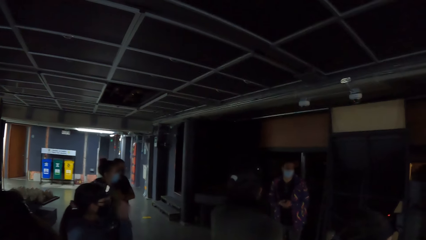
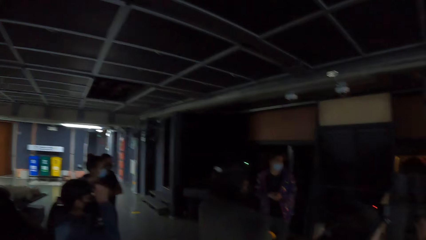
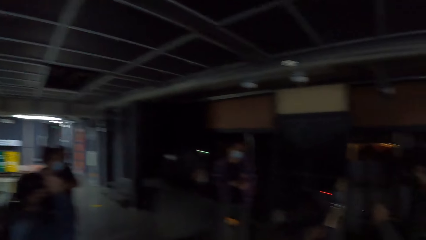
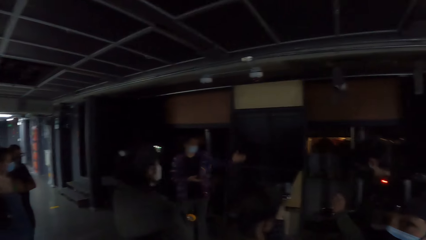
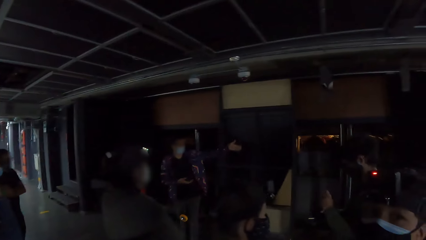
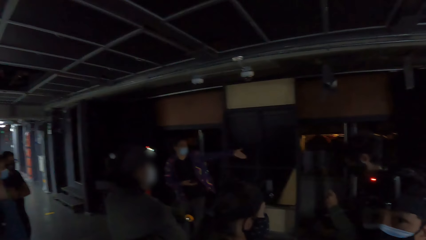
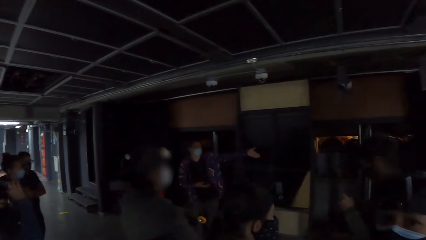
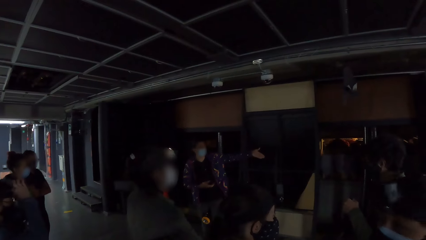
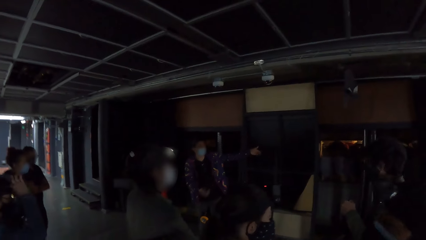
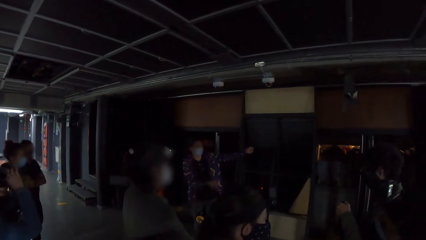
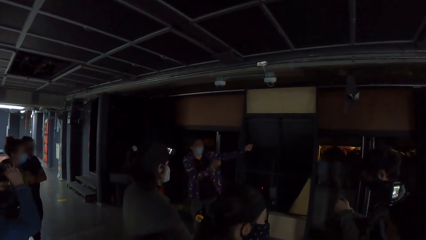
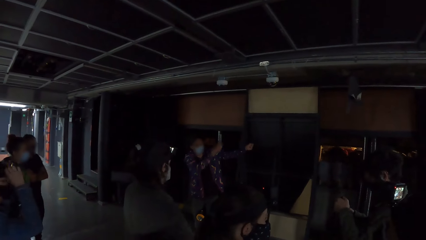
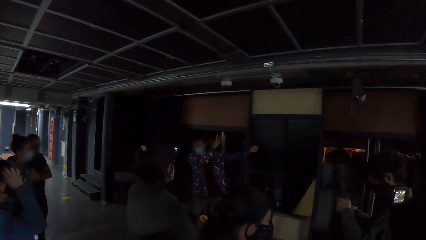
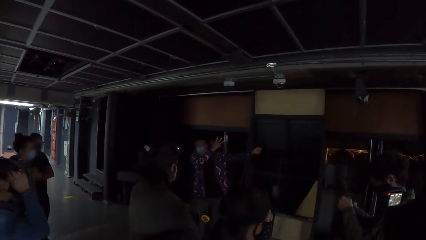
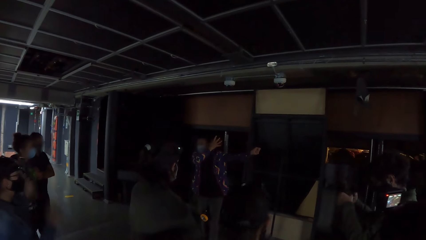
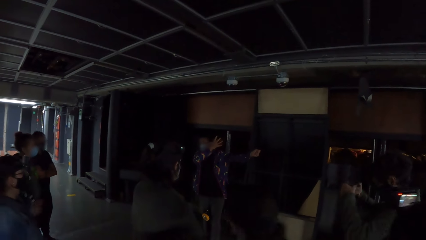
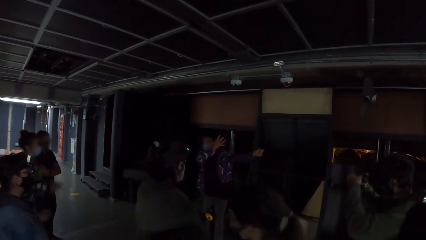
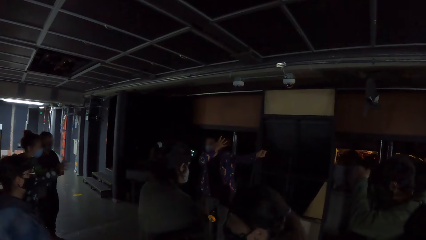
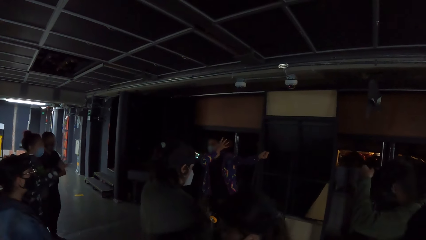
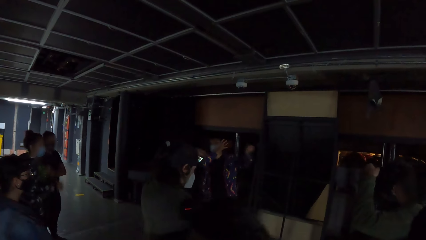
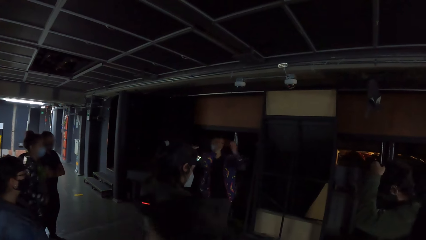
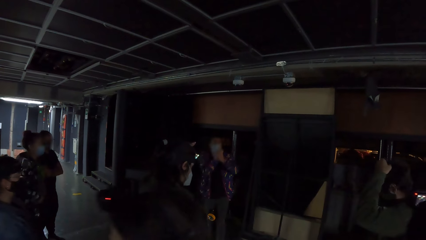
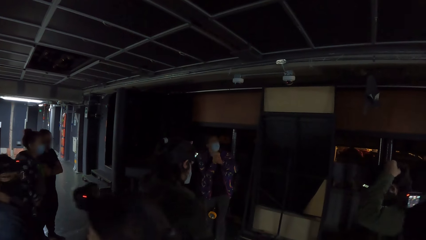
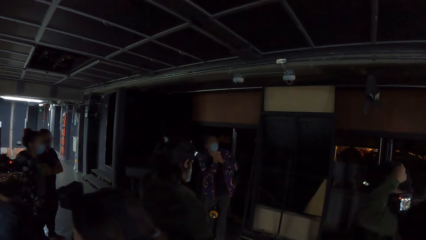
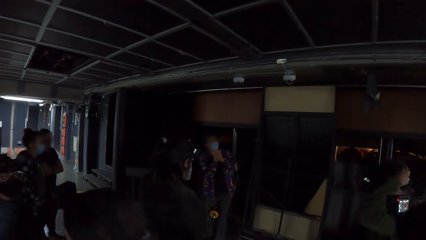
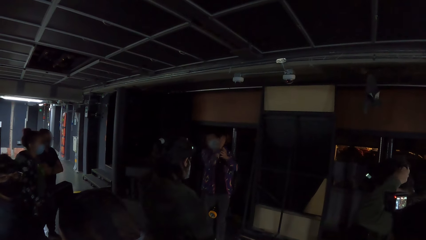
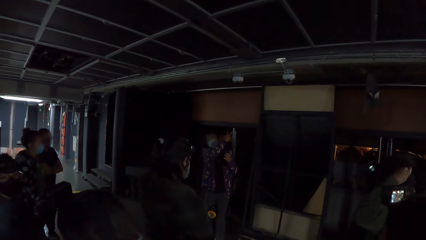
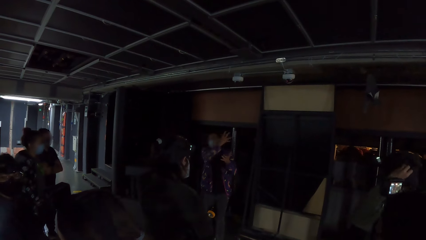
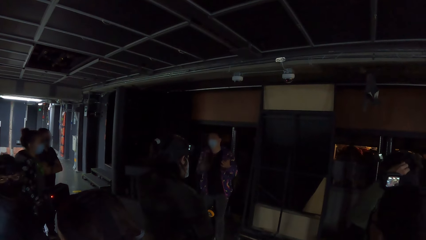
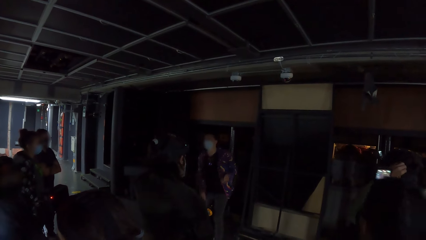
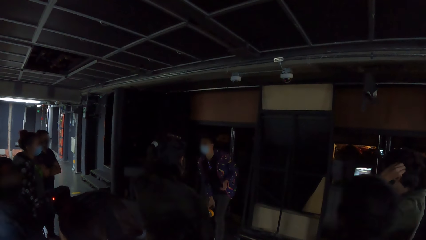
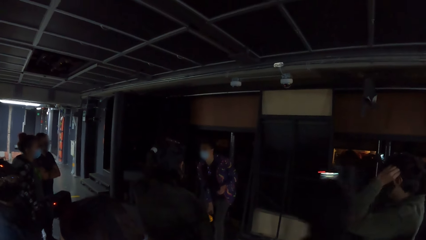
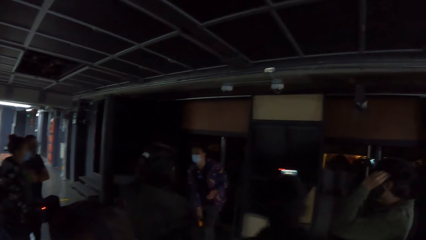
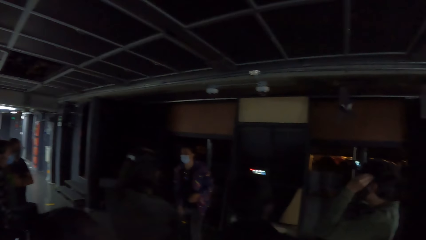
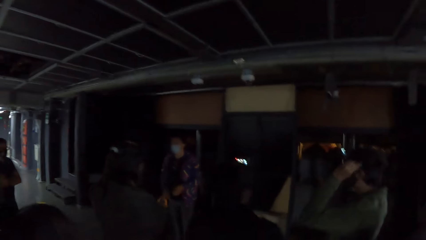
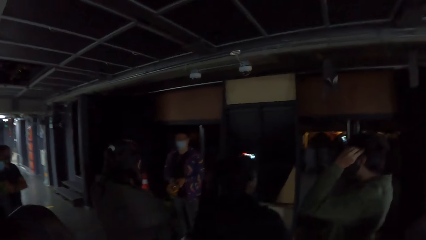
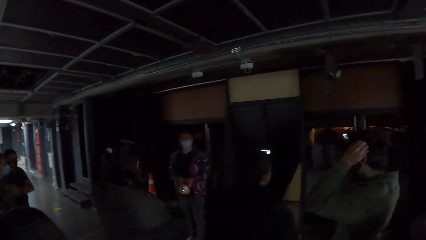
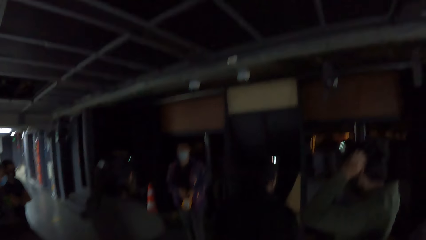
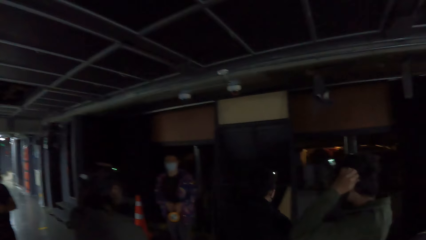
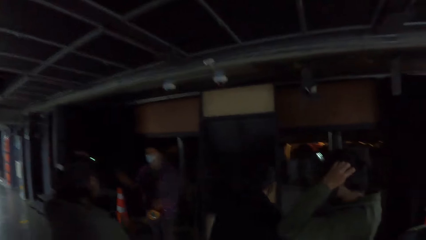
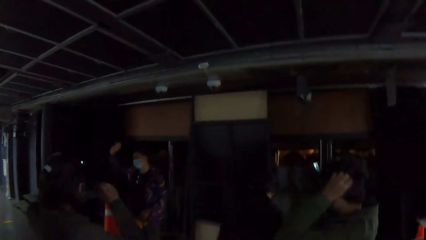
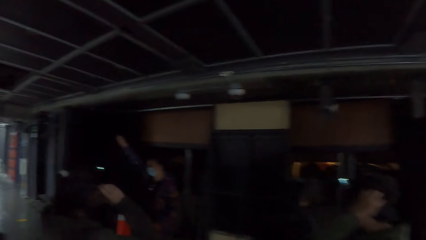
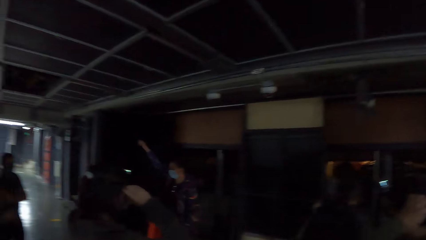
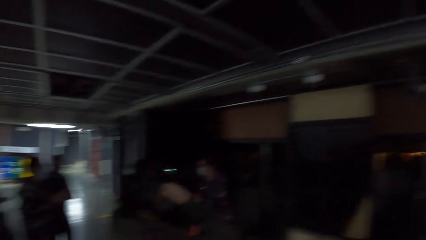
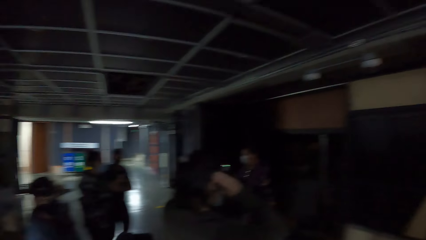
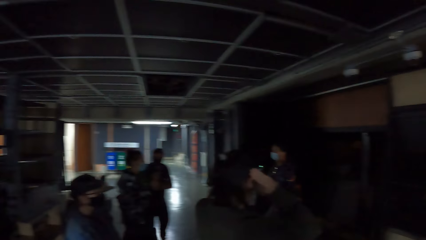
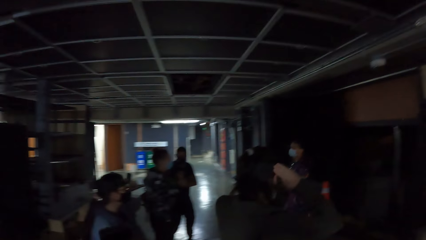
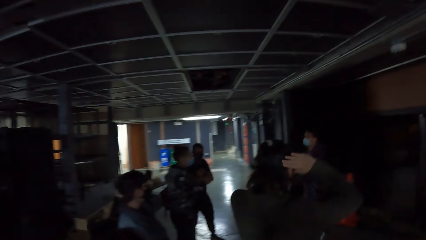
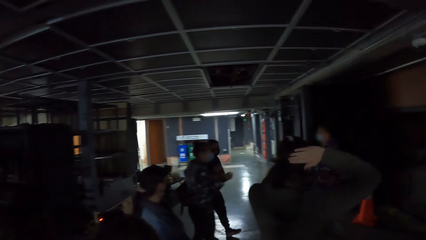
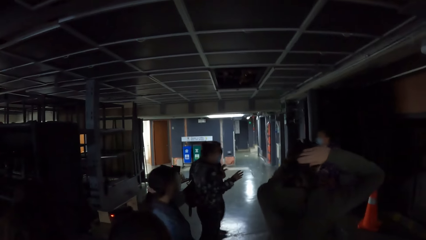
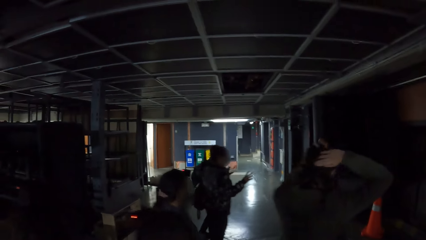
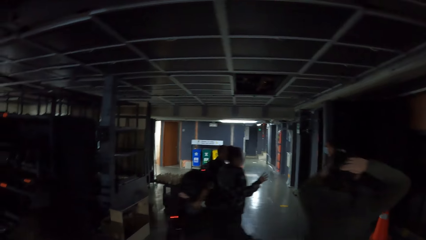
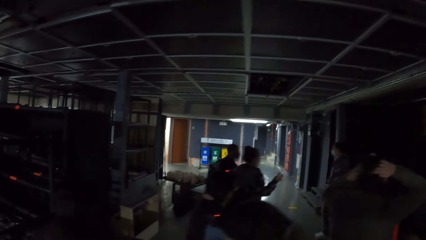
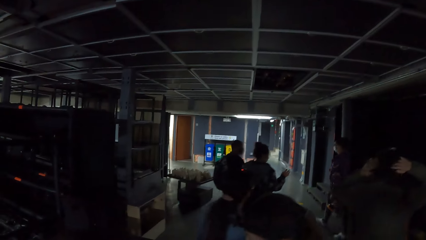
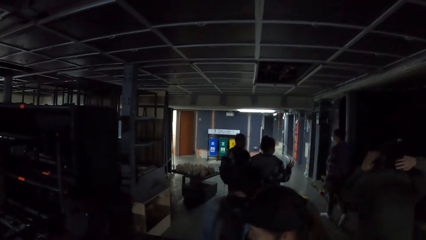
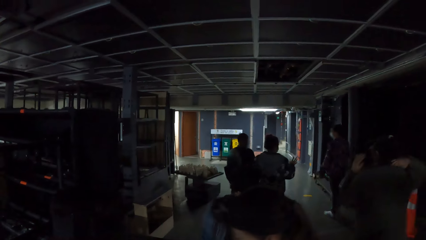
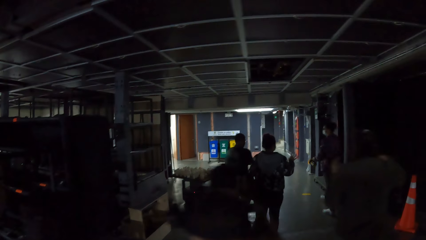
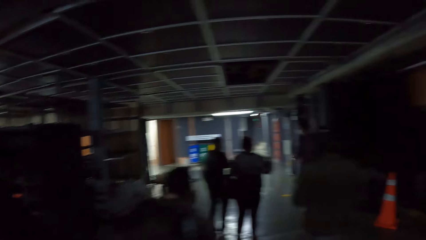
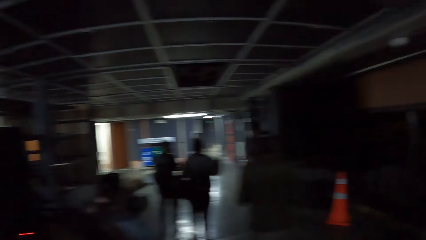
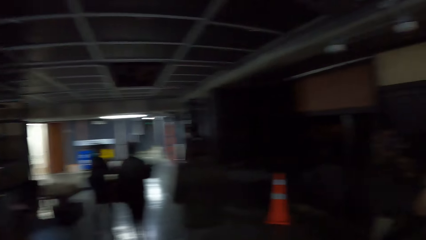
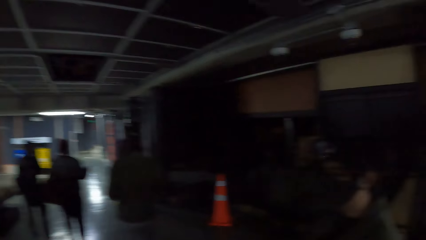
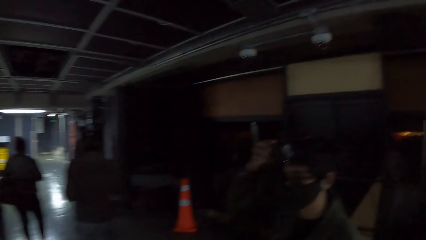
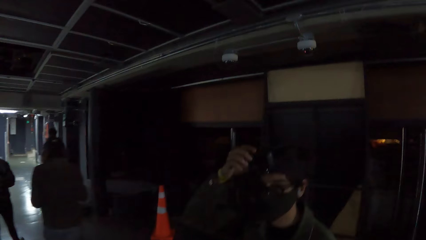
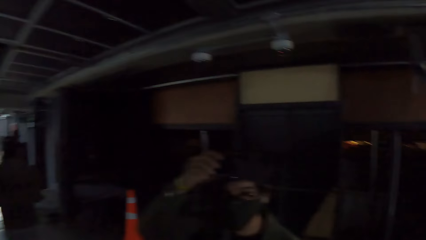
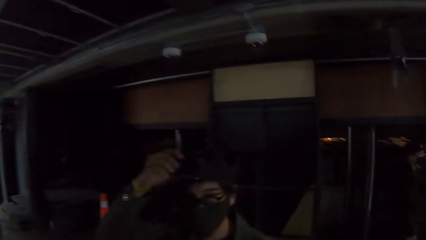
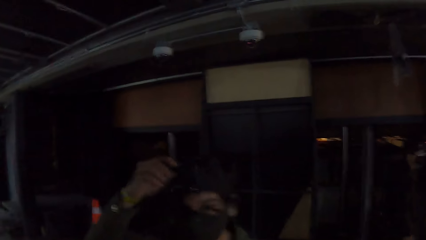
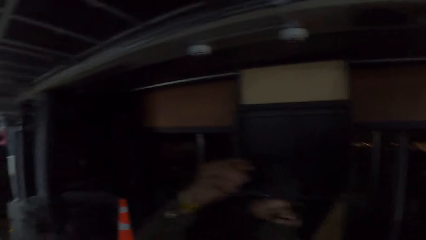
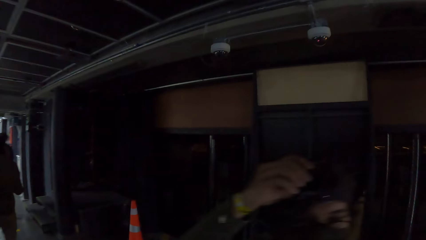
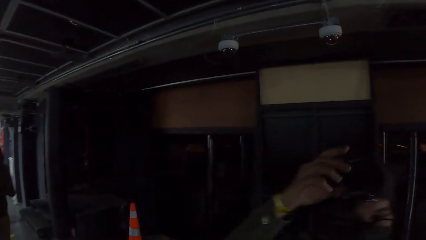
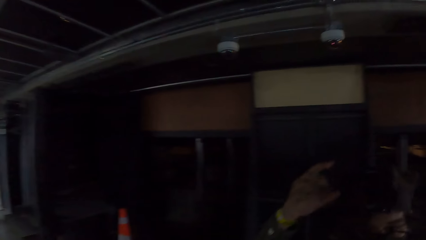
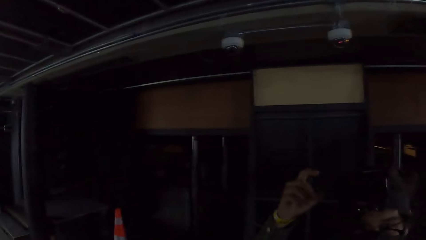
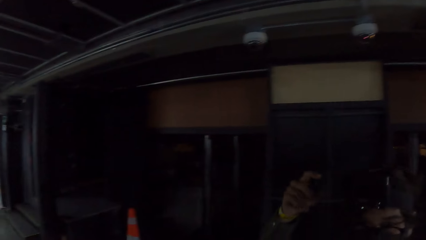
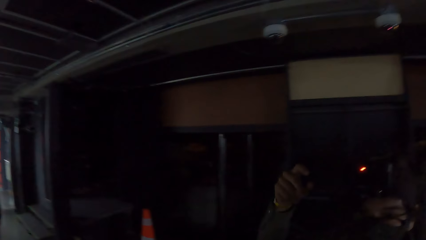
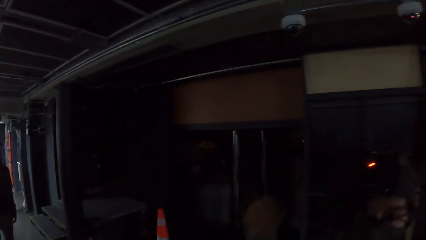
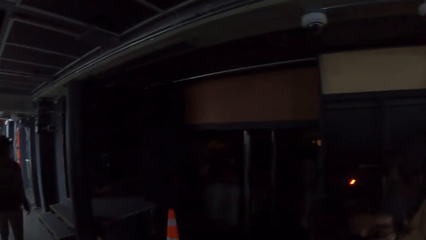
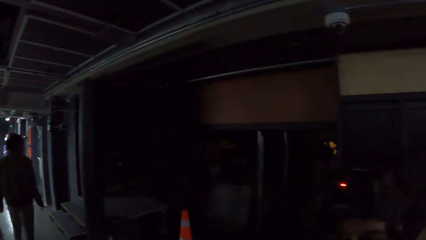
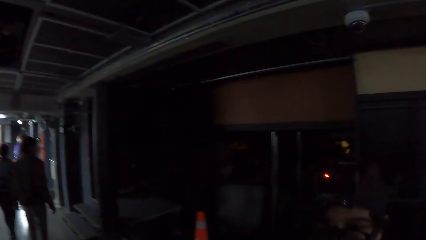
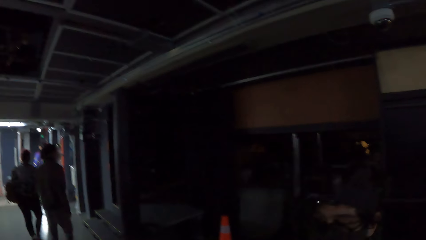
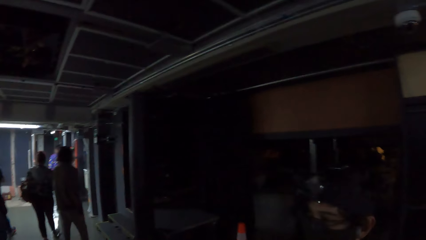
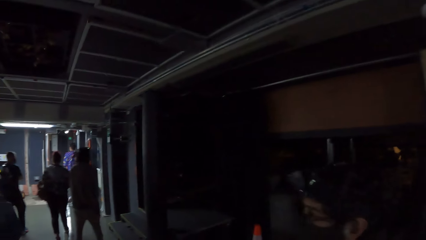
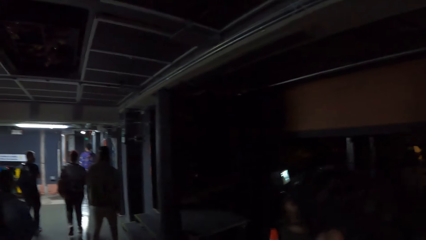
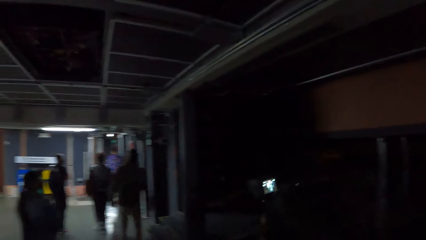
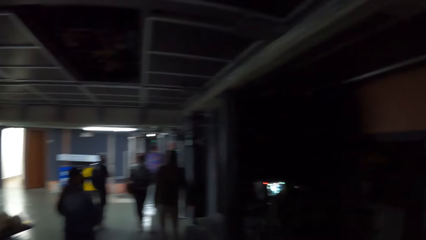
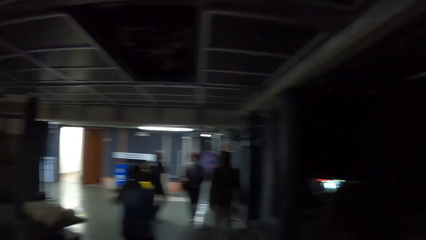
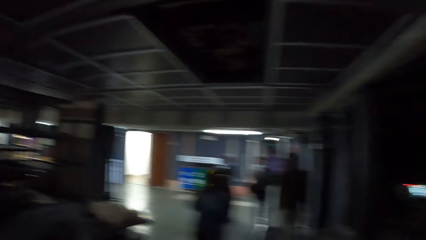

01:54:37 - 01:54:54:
The camera wearer turns left. They walk forward. They look right. They converse with a person.
